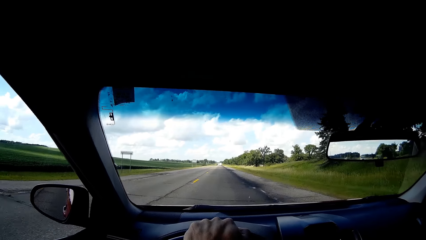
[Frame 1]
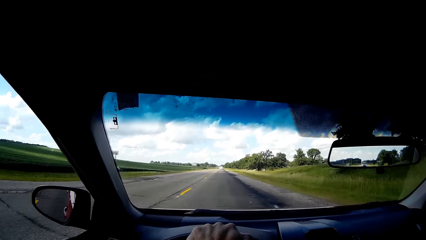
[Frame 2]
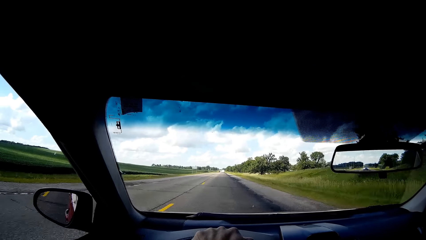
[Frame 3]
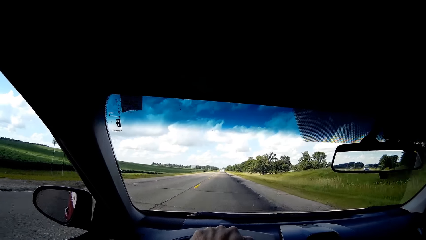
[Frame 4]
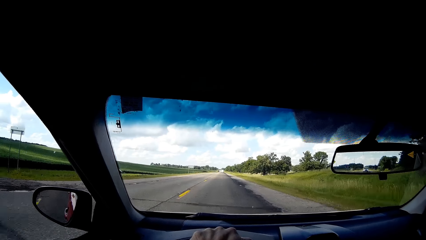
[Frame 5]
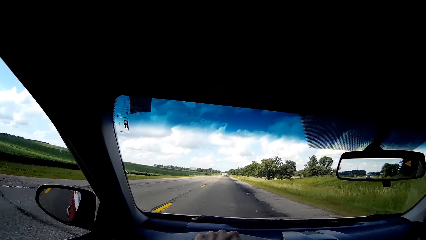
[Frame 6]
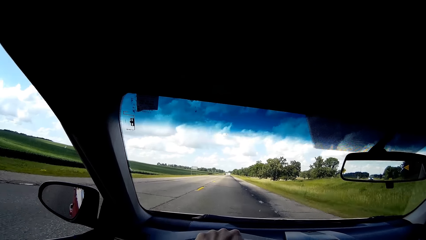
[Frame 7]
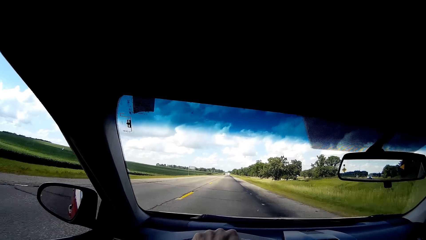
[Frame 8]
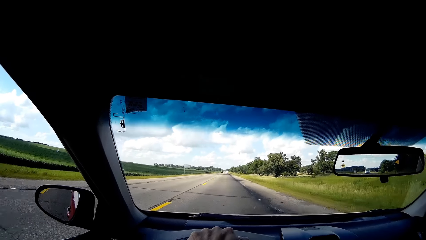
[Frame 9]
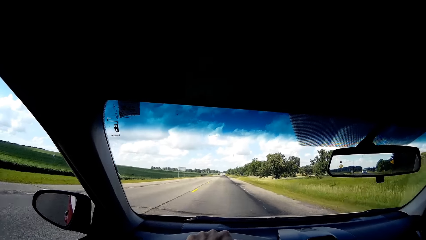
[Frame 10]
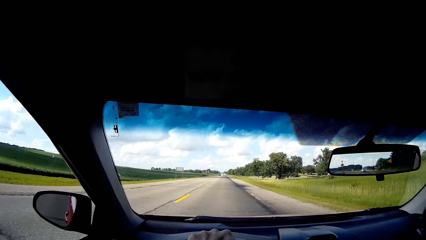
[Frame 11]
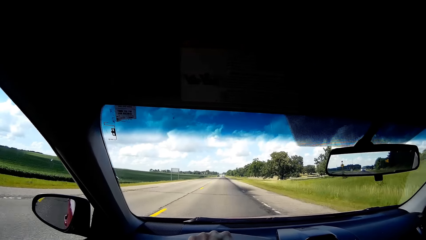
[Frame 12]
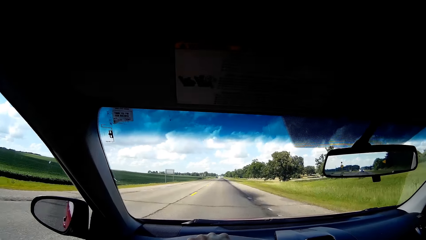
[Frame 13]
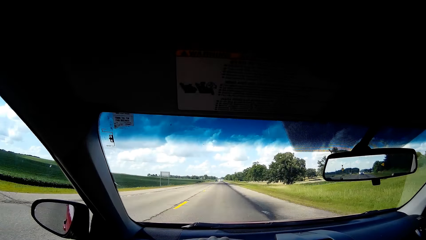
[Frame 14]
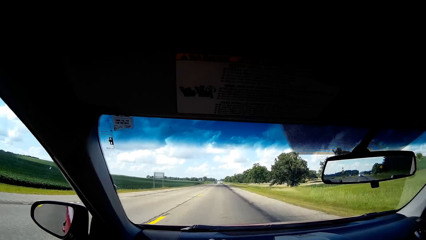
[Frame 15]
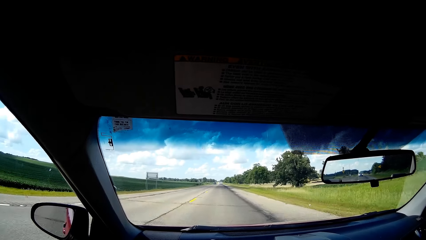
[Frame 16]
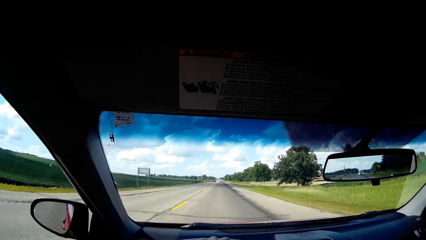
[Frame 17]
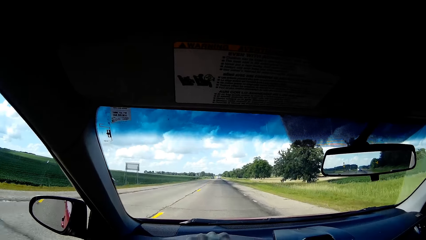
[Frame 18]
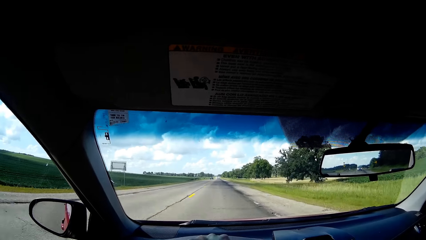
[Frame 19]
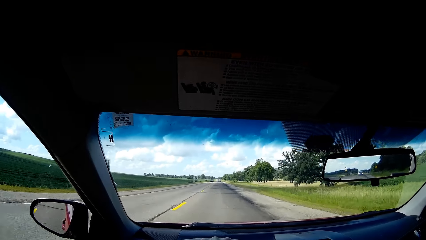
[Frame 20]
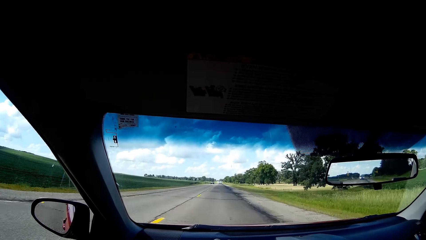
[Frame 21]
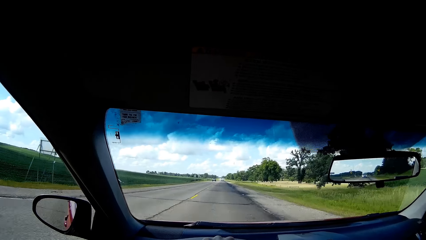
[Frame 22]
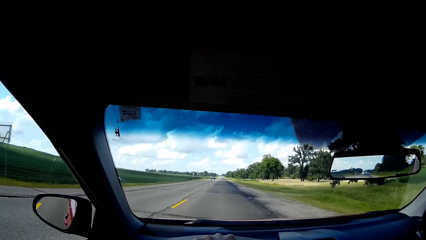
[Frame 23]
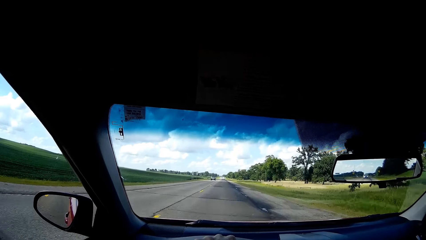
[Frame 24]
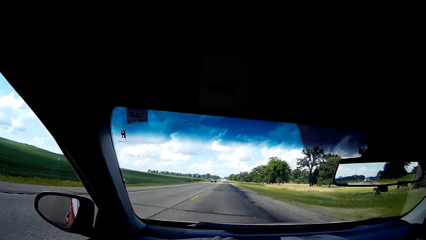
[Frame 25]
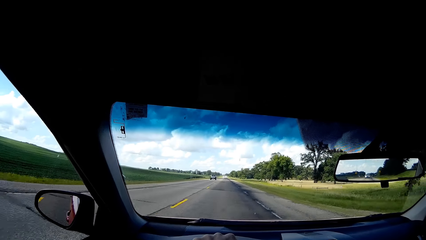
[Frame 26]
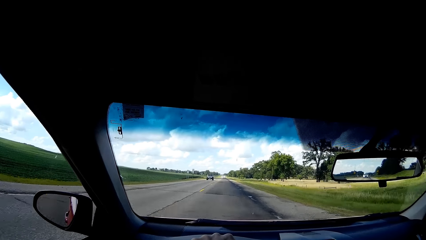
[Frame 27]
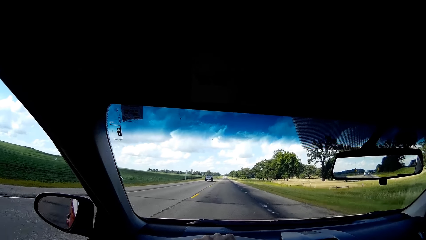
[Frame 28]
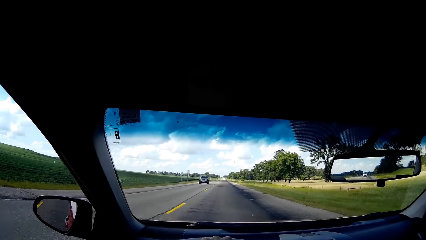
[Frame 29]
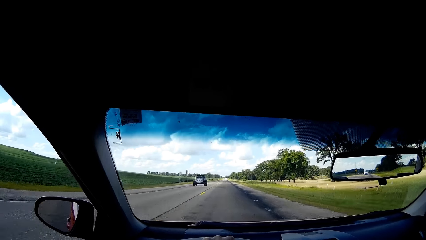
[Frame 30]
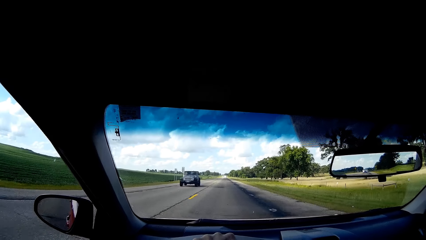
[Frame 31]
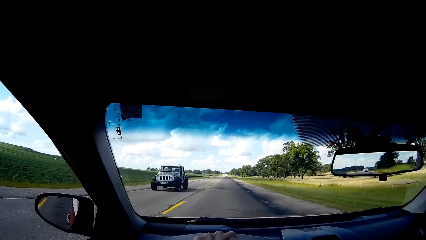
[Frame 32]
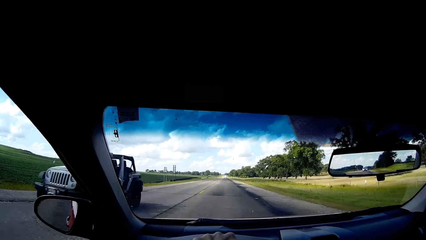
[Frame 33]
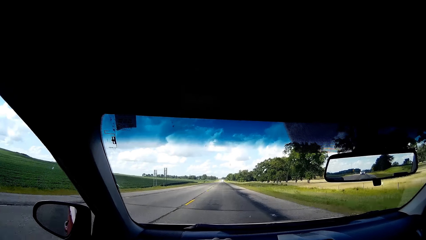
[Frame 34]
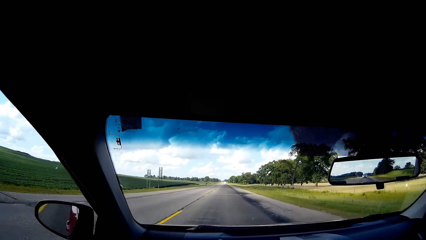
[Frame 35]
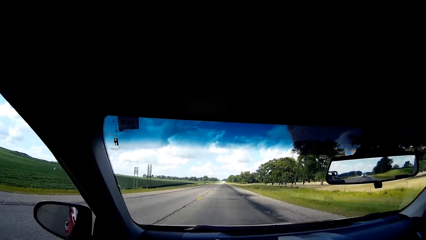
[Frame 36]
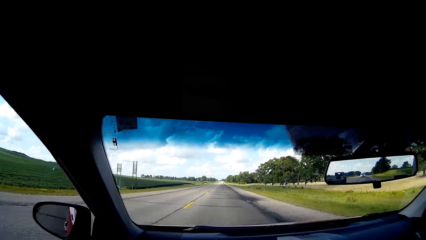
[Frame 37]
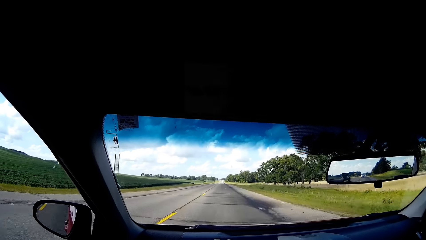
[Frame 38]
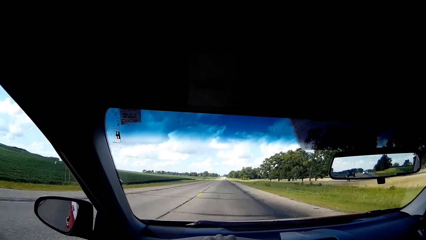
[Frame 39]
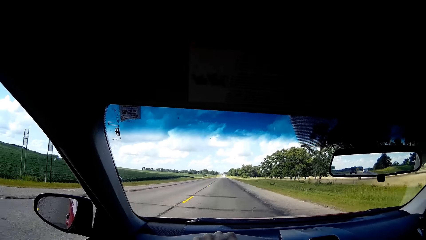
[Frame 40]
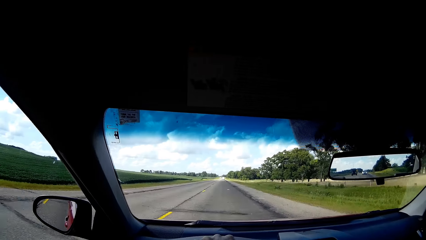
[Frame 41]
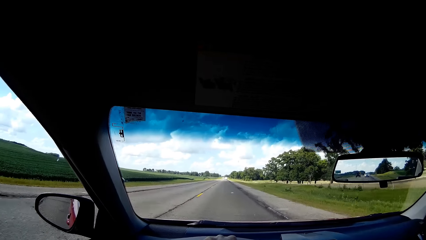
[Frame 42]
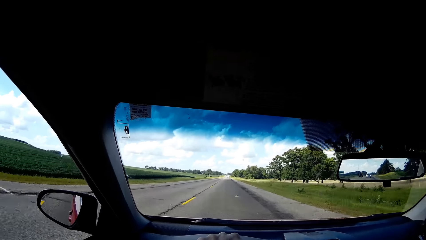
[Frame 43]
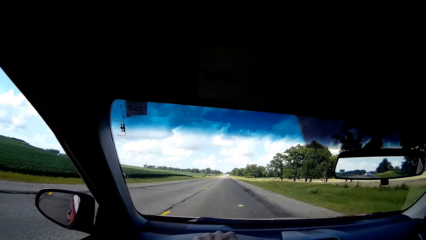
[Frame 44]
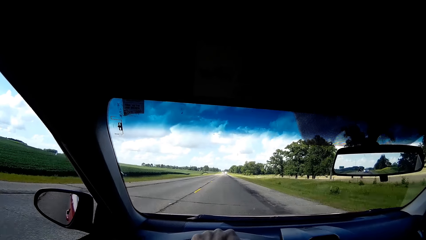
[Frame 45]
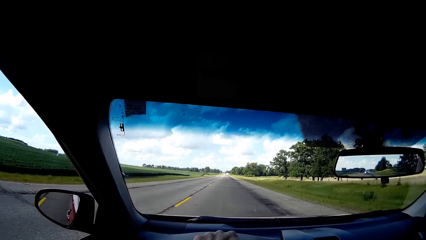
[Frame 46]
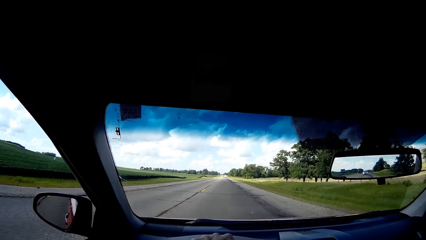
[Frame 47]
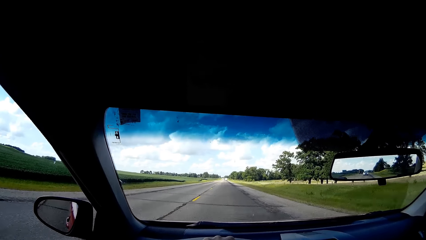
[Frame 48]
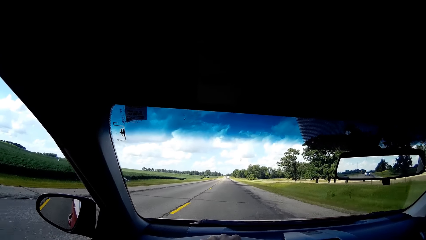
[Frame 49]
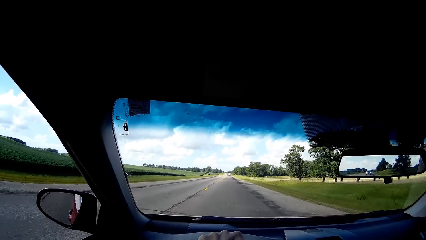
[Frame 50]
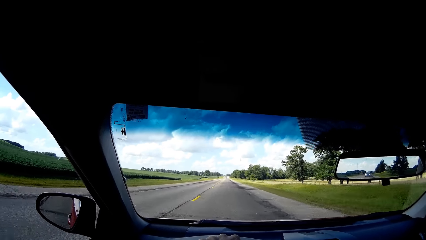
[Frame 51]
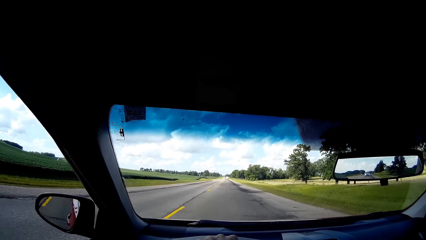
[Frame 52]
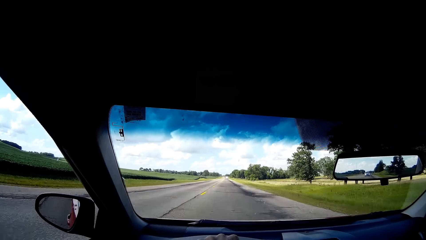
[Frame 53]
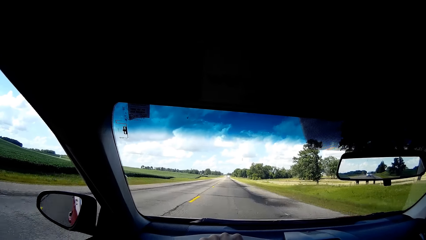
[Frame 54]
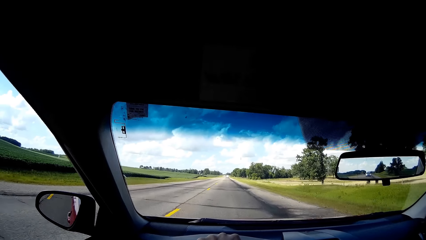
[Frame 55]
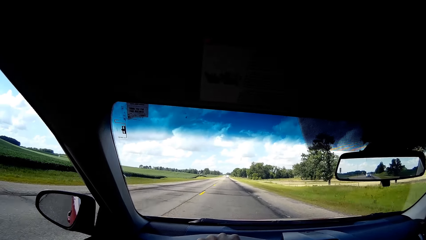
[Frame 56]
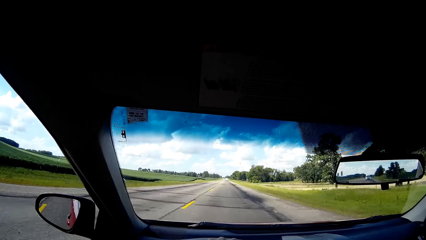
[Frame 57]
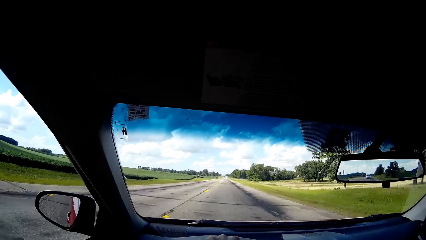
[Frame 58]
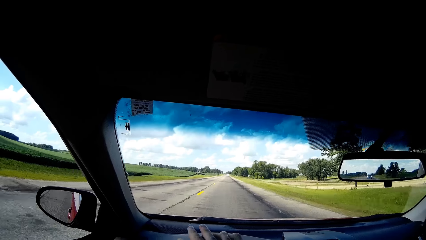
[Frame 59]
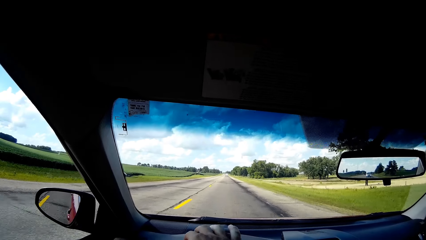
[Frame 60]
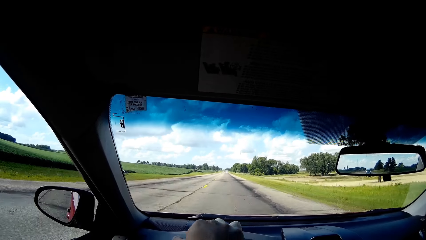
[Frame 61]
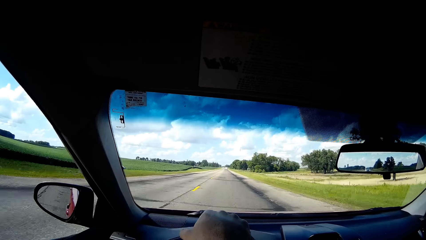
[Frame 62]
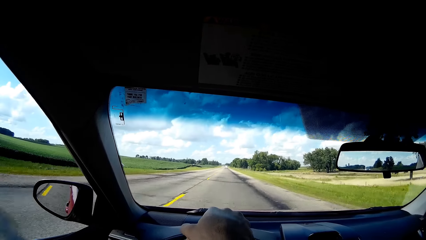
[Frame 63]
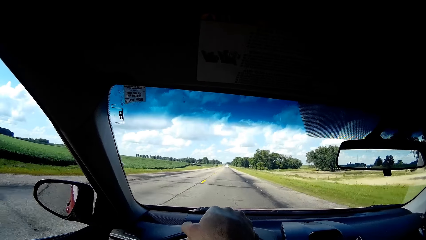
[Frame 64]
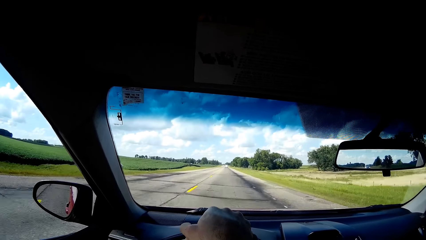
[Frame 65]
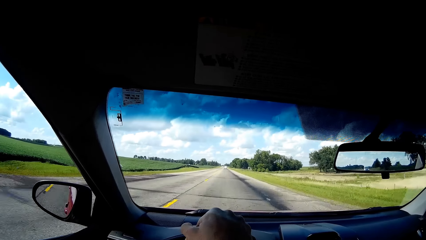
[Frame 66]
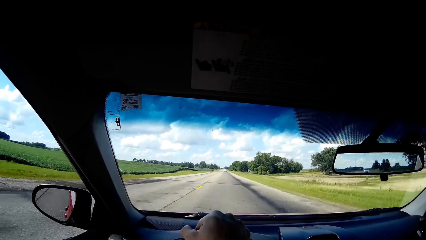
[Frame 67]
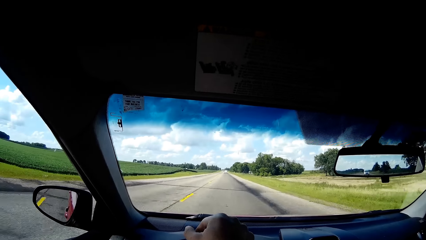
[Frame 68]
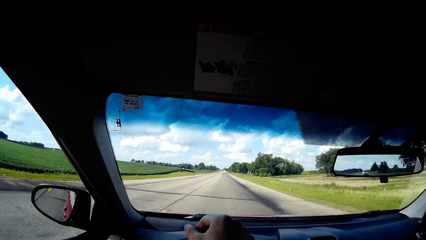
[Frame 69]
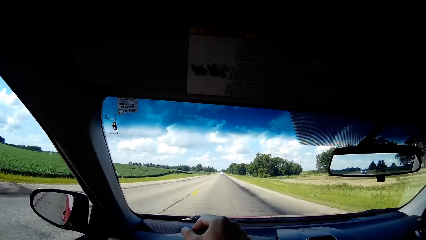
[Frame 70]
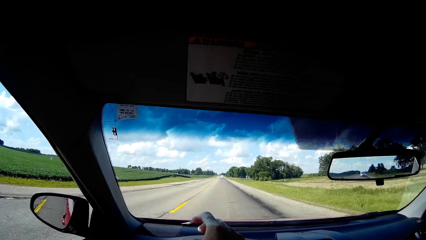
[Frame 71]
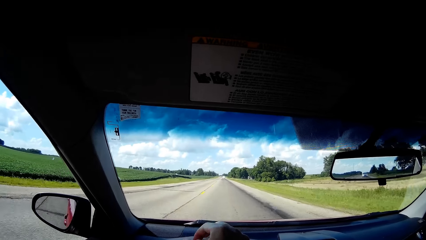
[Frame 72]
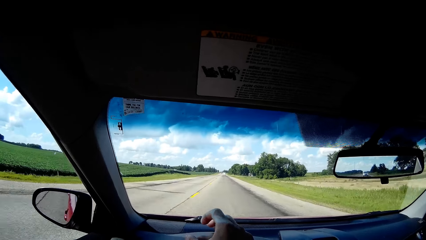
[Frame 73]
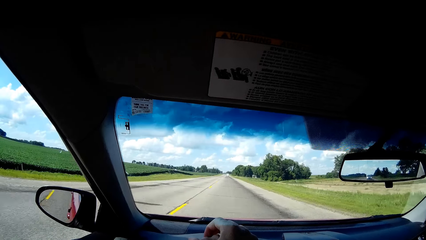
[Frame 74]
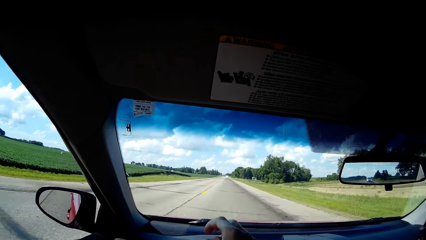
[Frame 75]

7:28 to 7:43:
The camera wearer drives the vehicle on the road.
